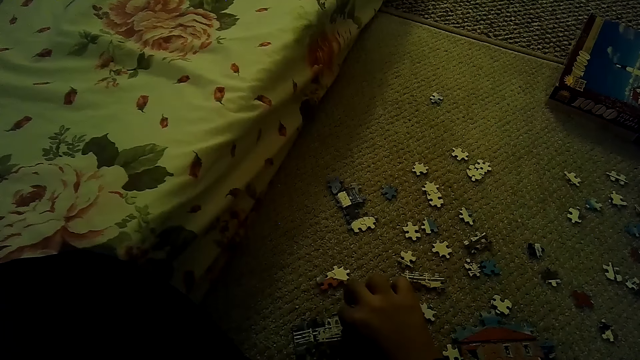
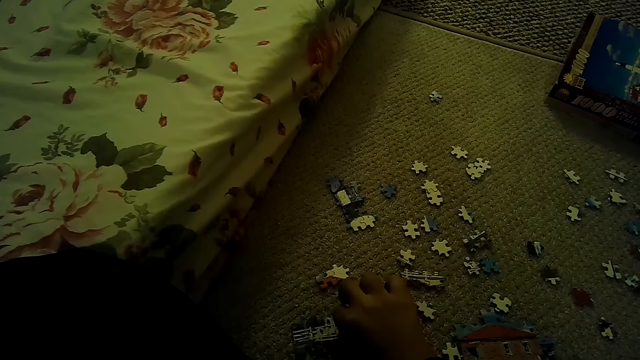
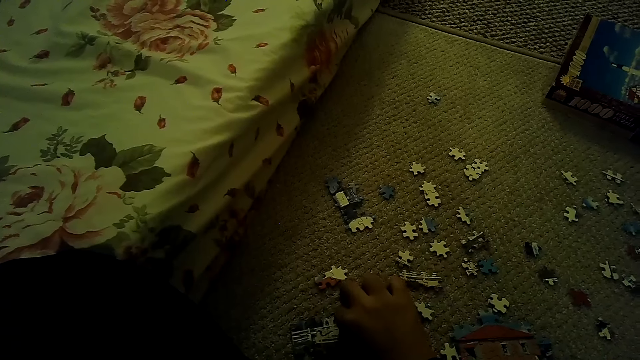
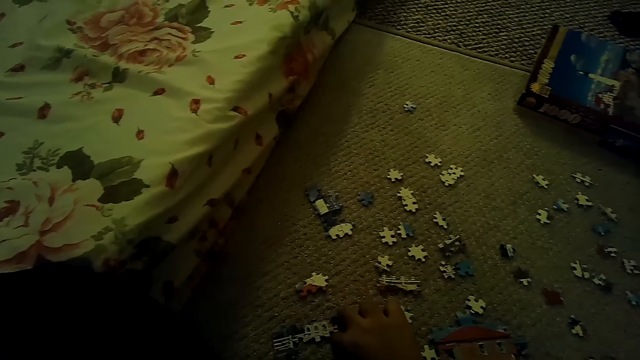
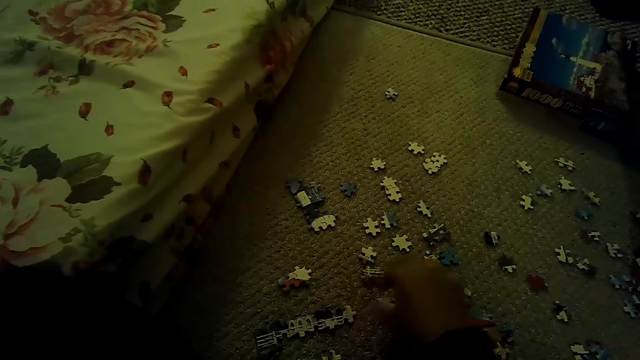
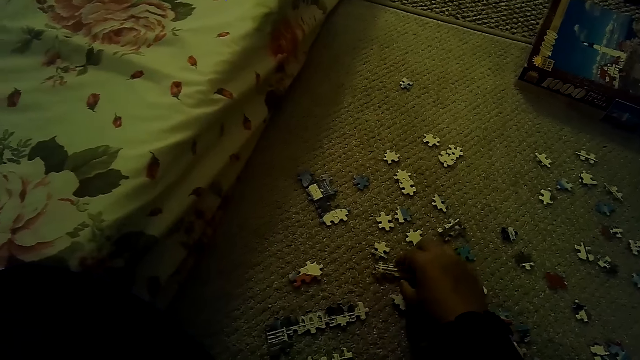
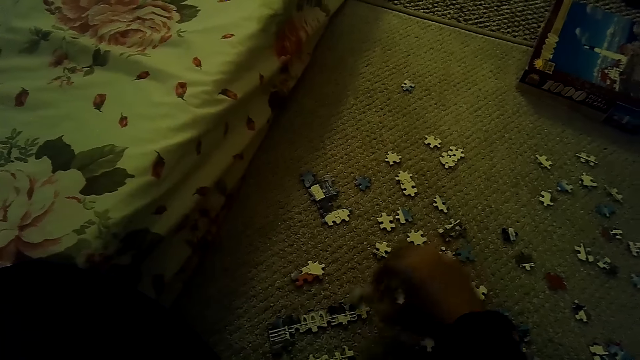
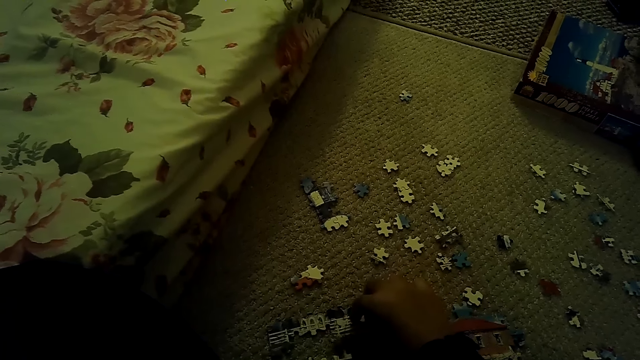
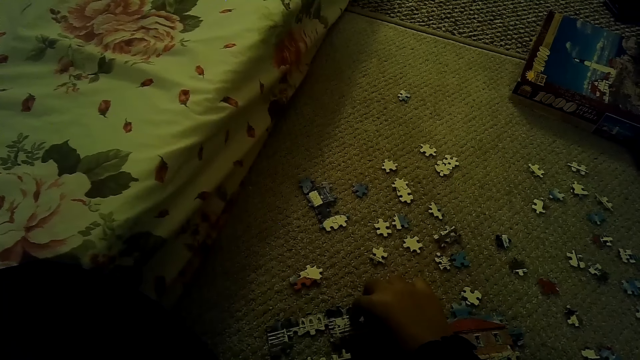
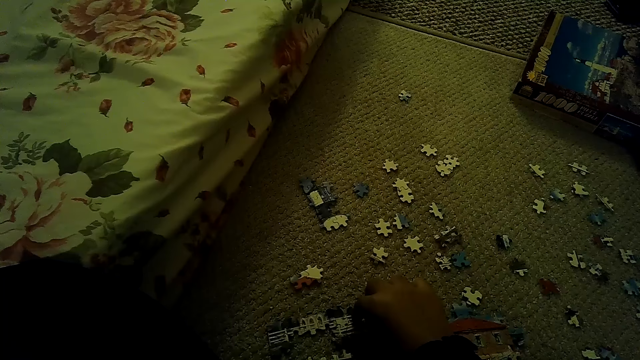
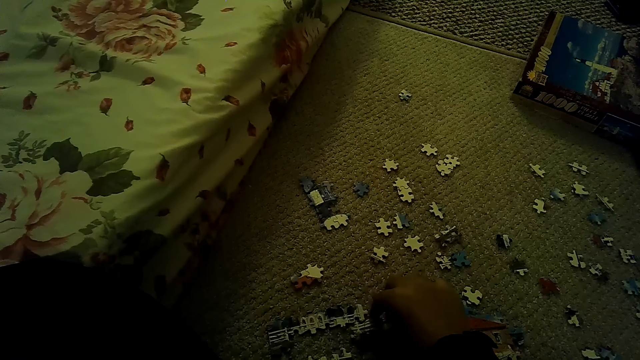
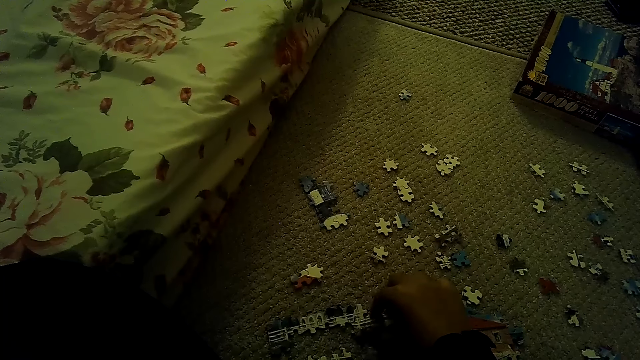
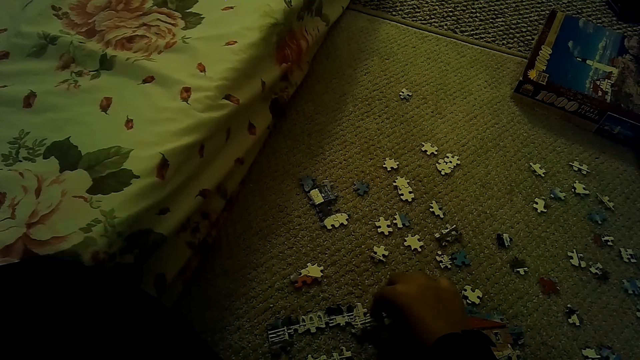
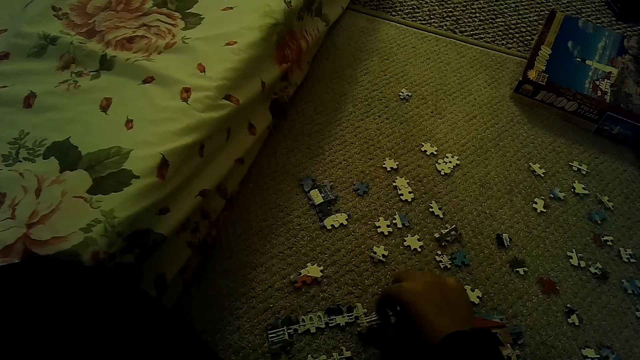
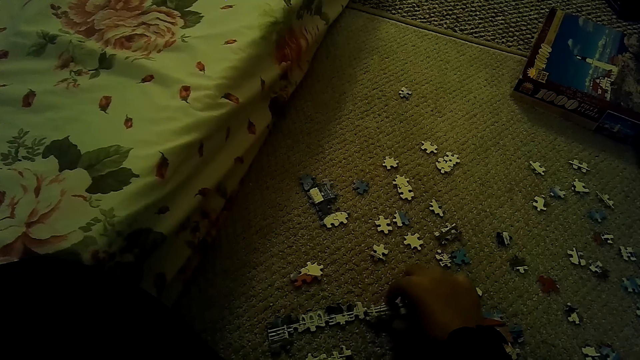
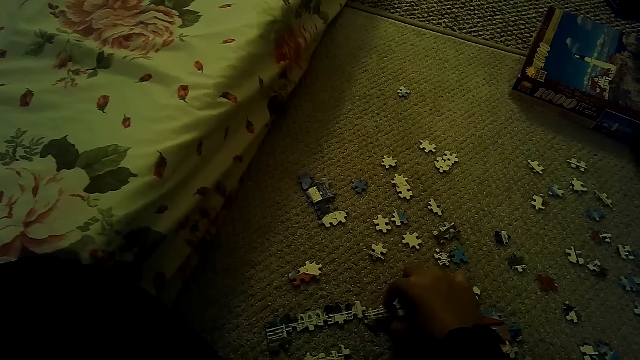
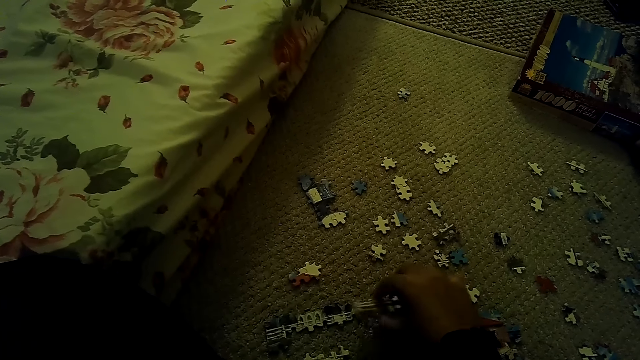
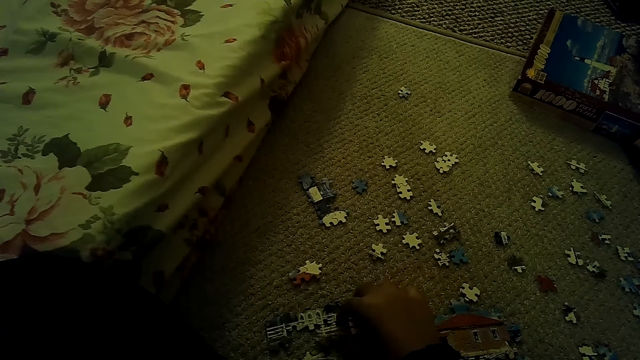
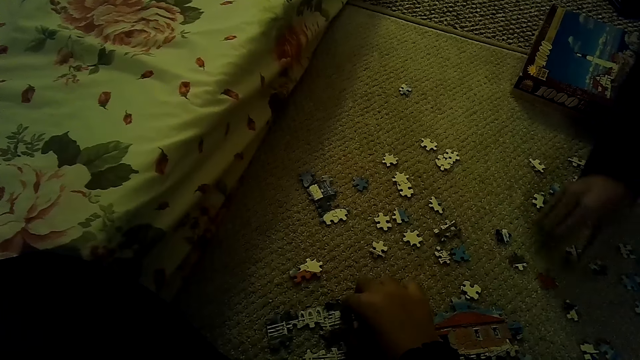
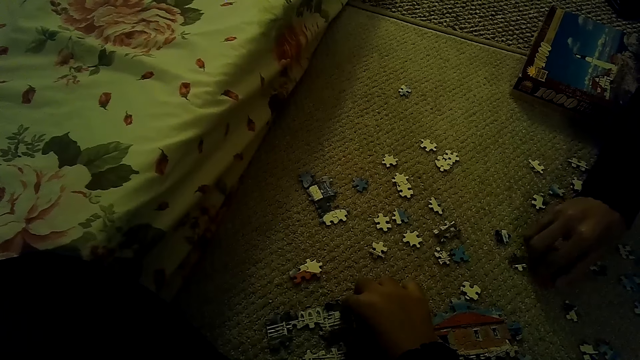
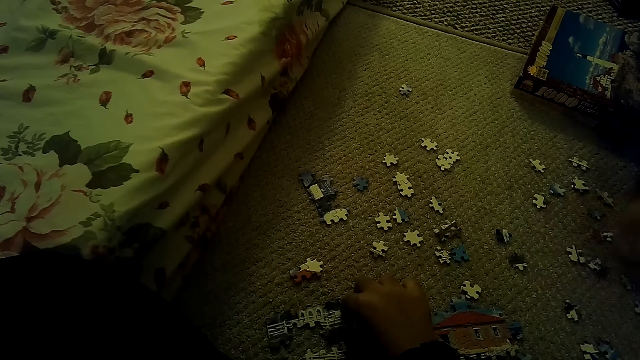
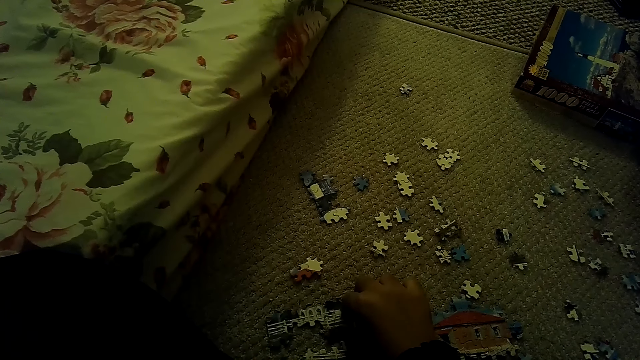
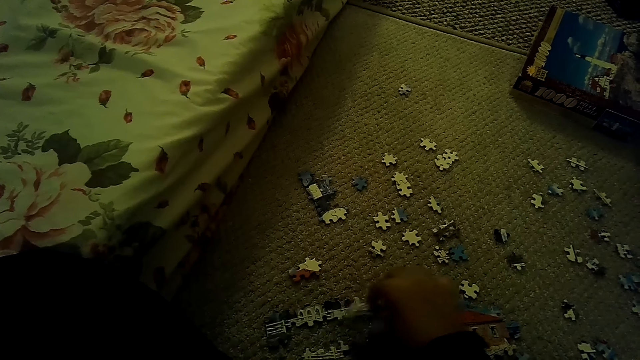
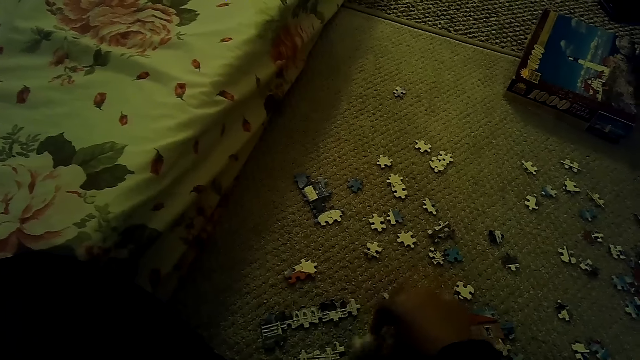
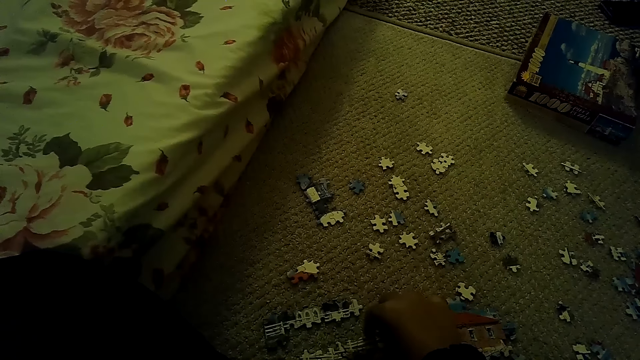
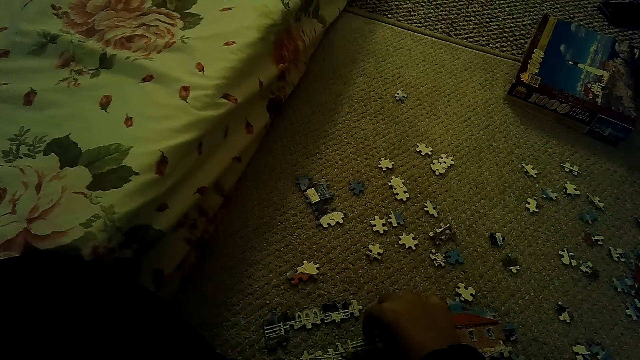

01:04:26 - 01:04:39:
The camera wearer picks up the puzzle pieces and fixes the puzzle piece. A person picks up a puzzle piece.

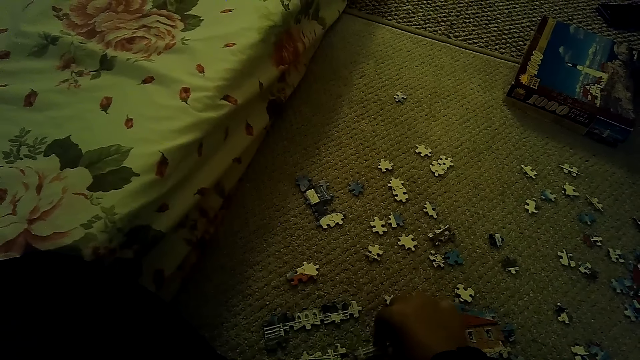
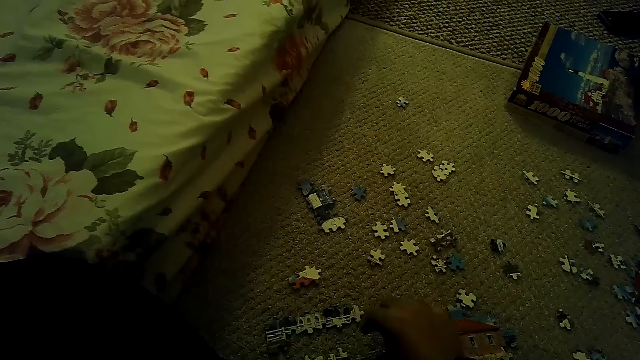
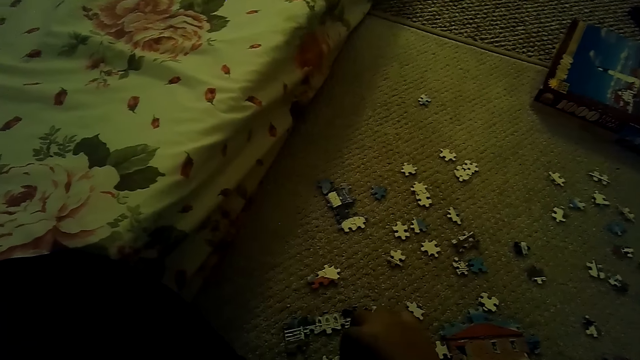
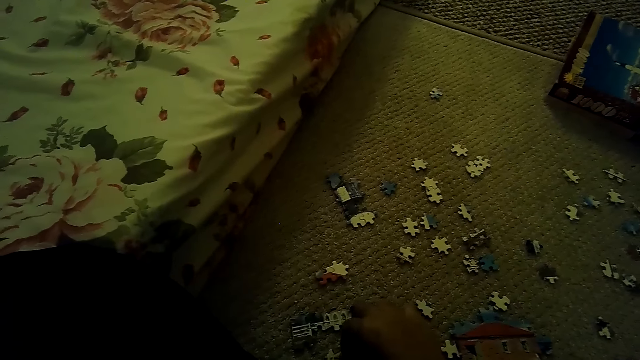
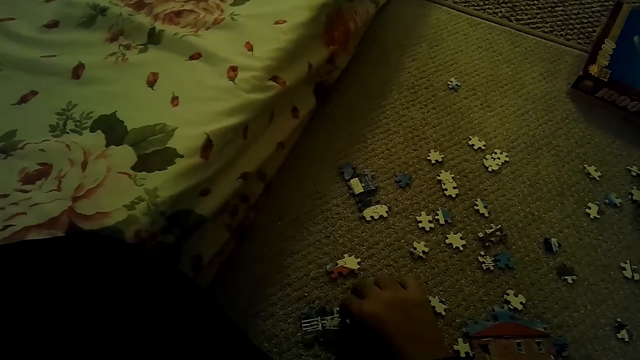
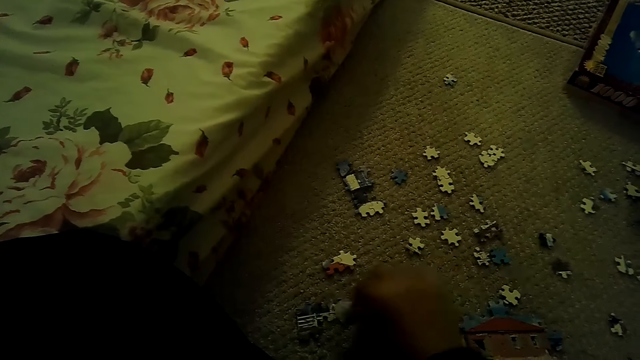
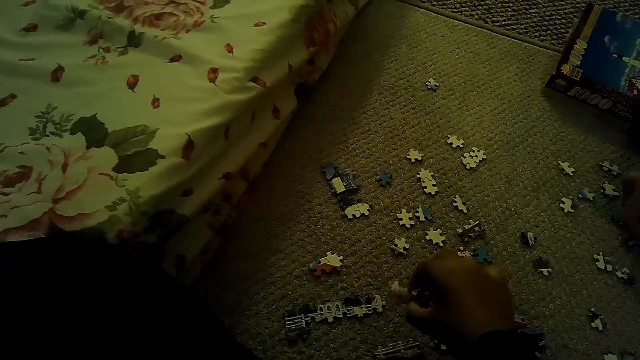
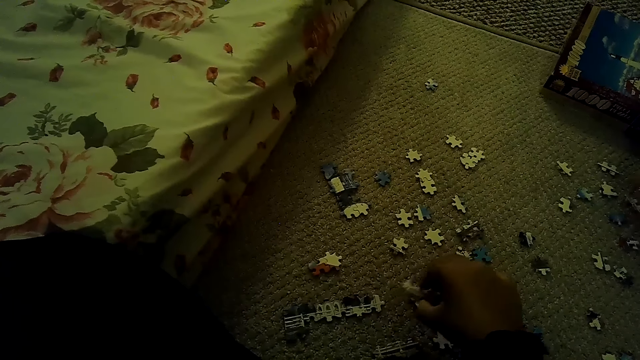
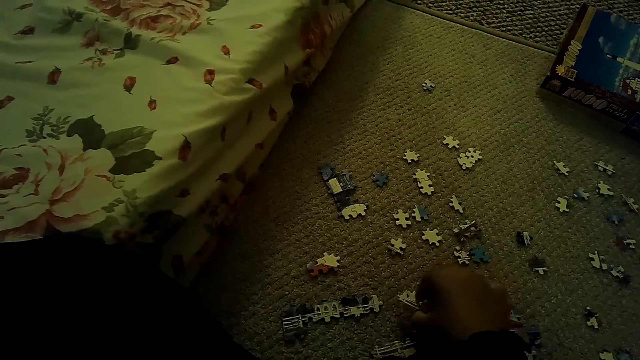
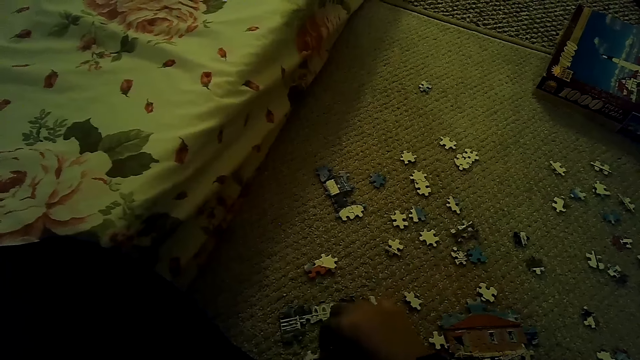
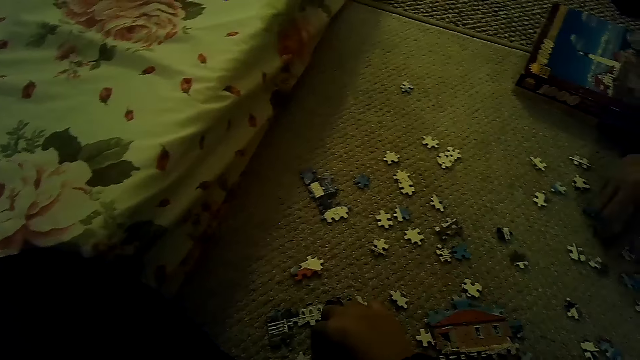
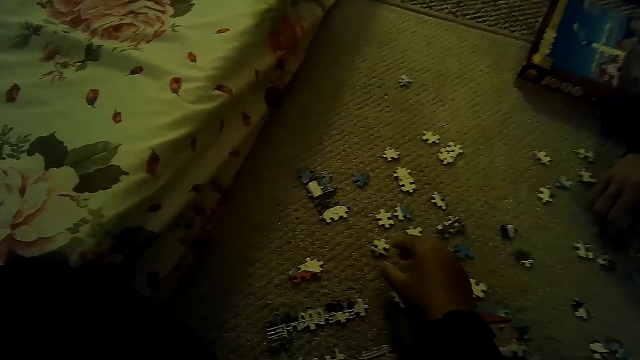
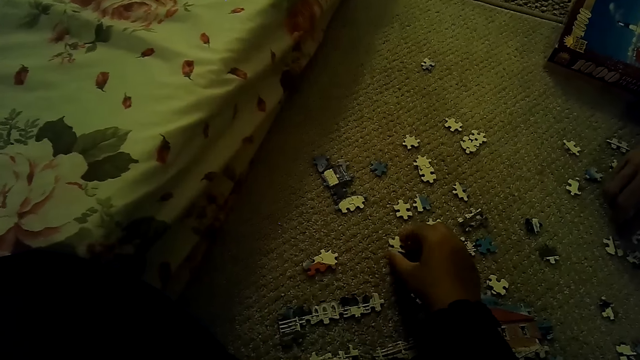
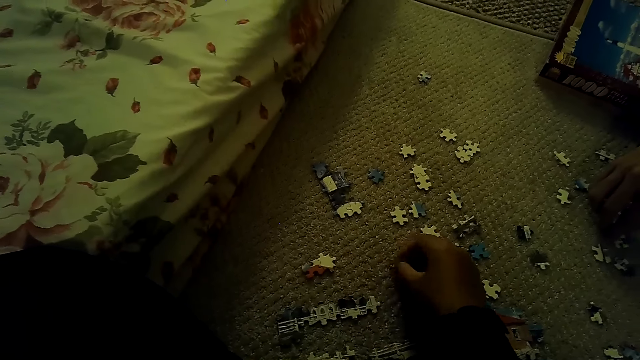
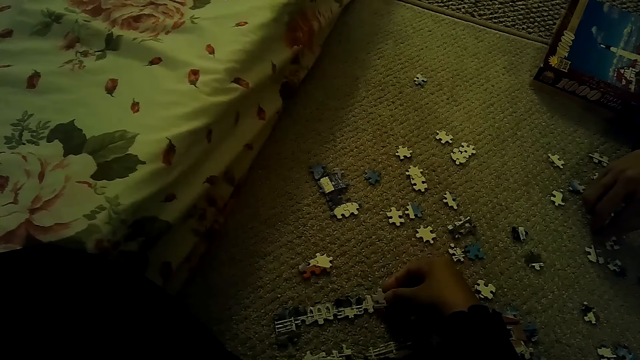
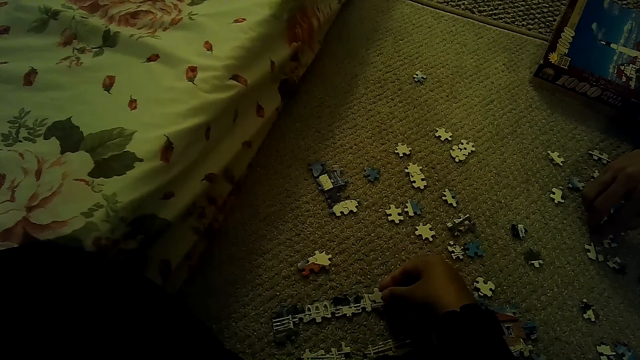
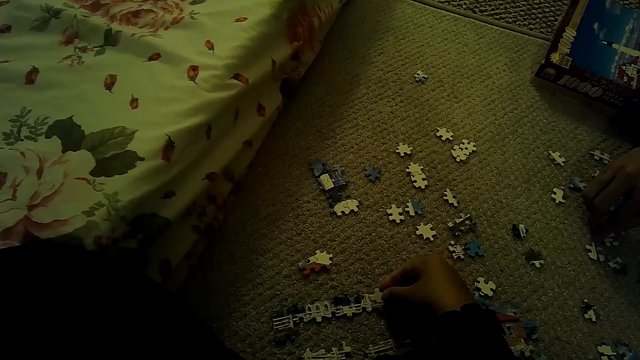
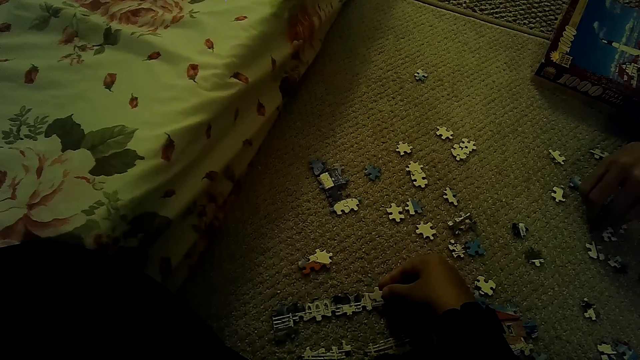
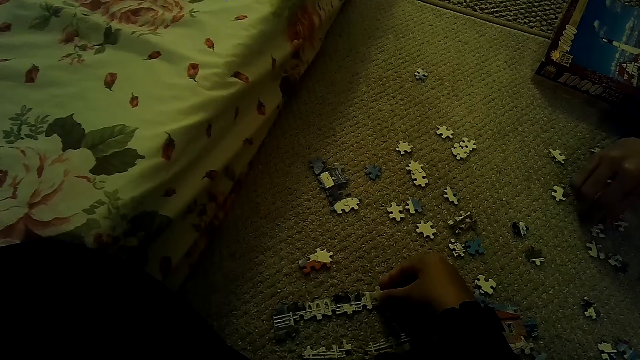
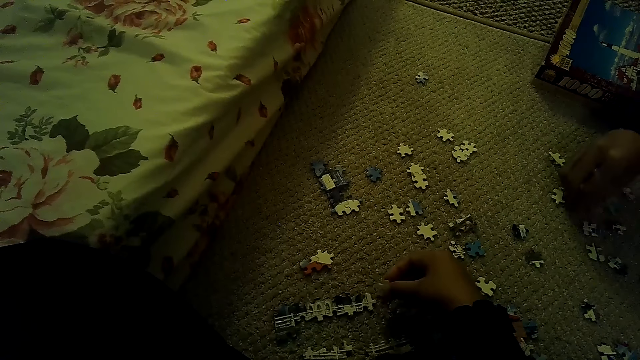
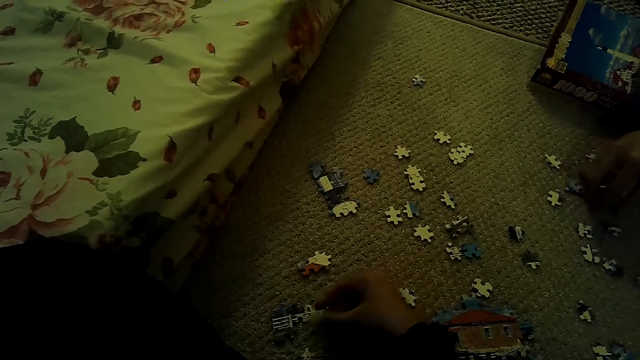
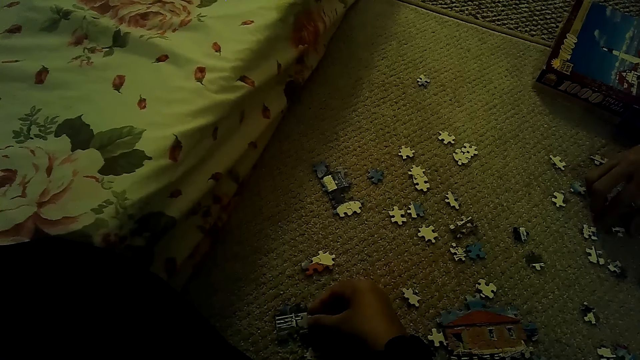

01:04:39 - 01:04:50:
The camera wearer moves the puzzle pieces. They pick the puzzle piece. They fix the puzzle pieces.
